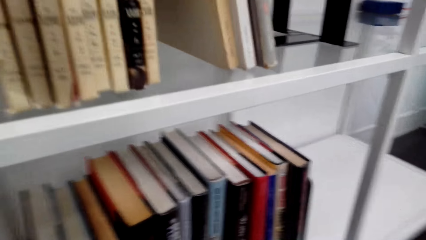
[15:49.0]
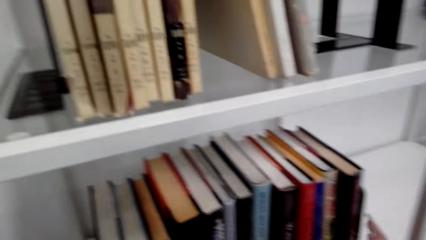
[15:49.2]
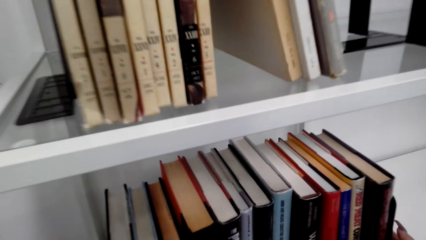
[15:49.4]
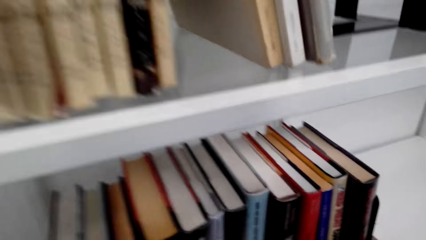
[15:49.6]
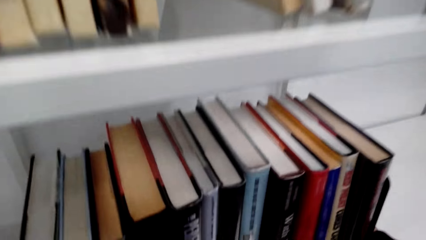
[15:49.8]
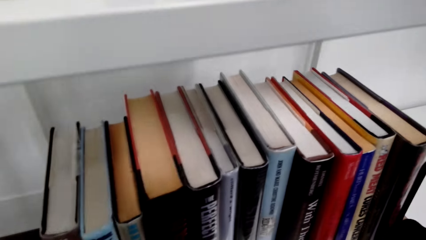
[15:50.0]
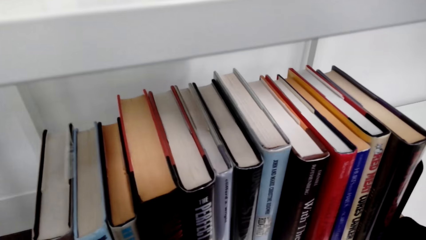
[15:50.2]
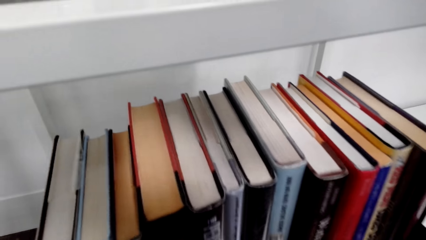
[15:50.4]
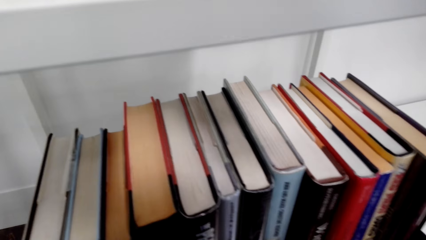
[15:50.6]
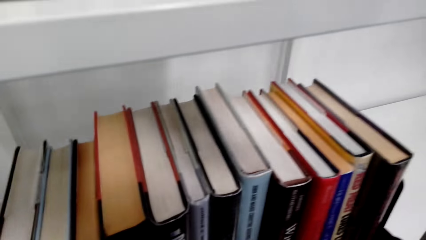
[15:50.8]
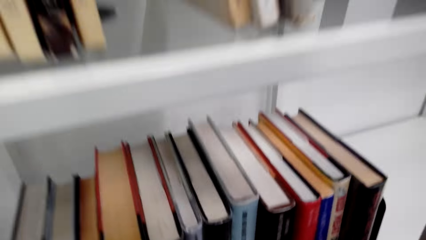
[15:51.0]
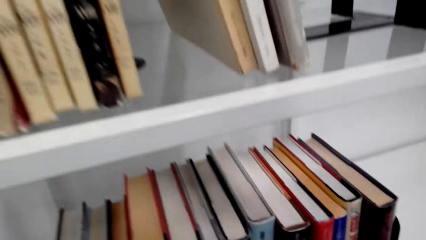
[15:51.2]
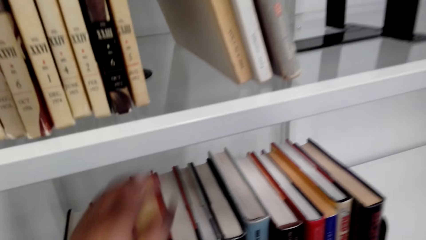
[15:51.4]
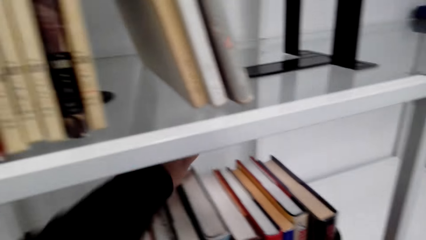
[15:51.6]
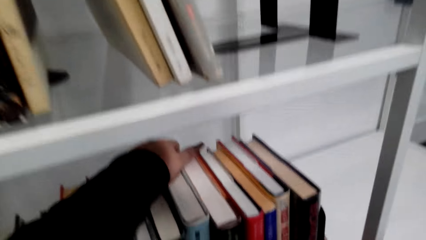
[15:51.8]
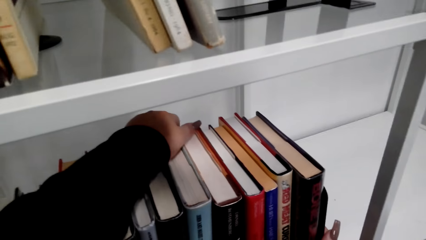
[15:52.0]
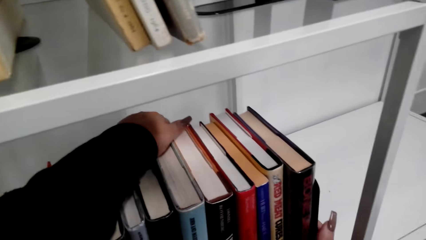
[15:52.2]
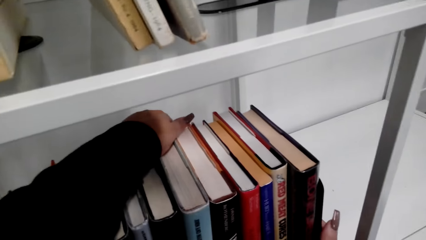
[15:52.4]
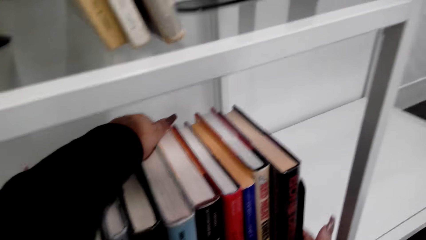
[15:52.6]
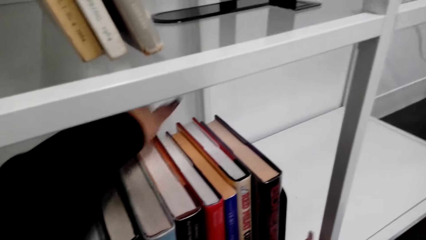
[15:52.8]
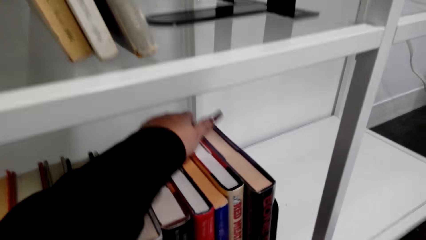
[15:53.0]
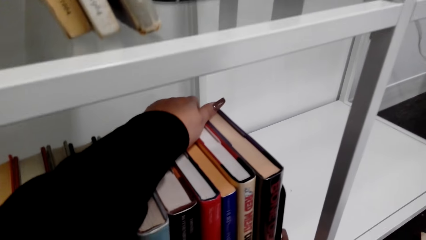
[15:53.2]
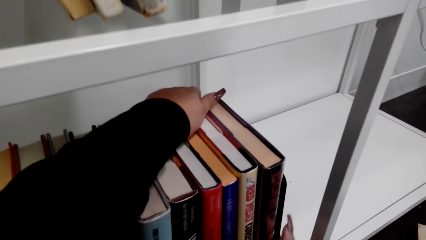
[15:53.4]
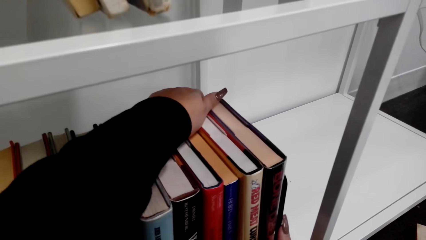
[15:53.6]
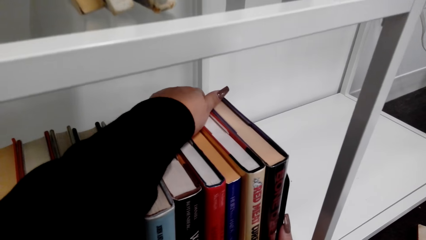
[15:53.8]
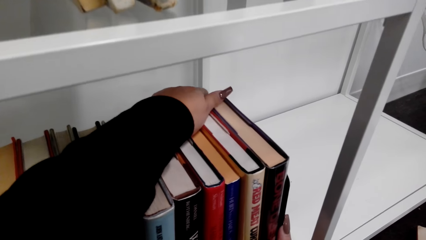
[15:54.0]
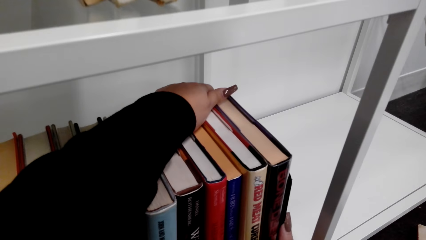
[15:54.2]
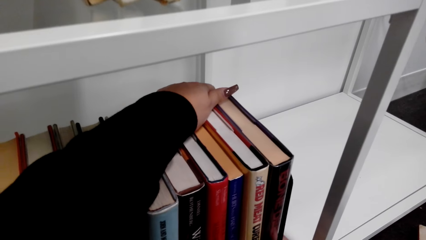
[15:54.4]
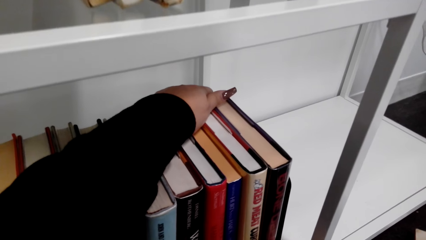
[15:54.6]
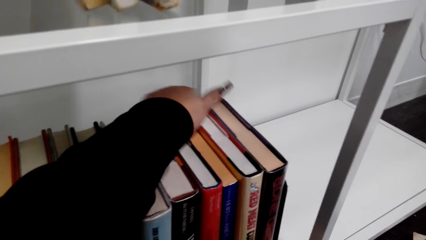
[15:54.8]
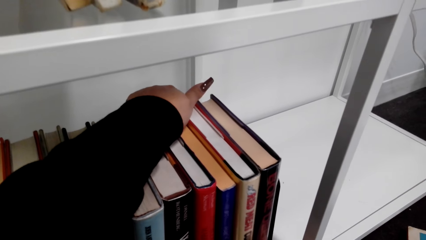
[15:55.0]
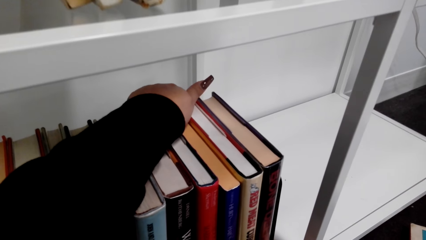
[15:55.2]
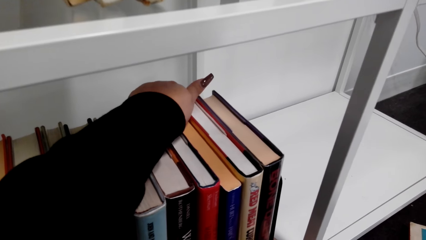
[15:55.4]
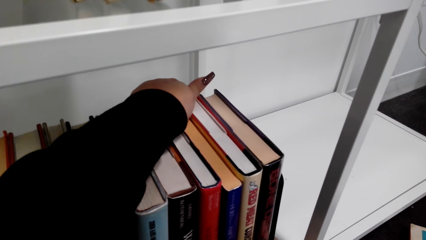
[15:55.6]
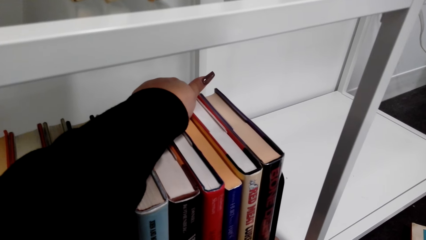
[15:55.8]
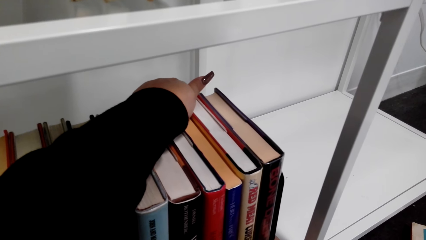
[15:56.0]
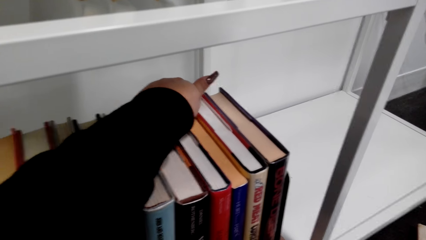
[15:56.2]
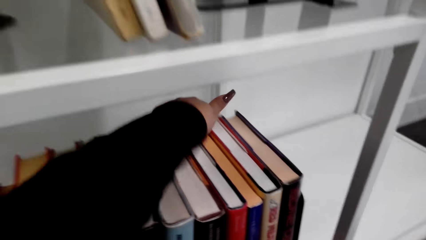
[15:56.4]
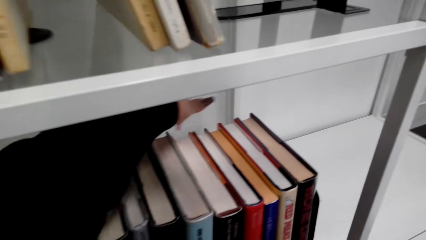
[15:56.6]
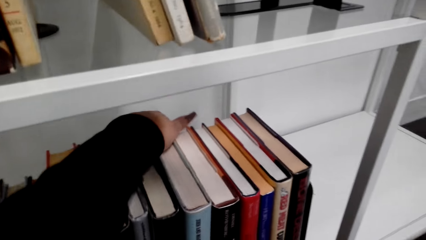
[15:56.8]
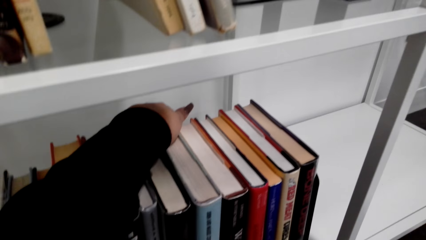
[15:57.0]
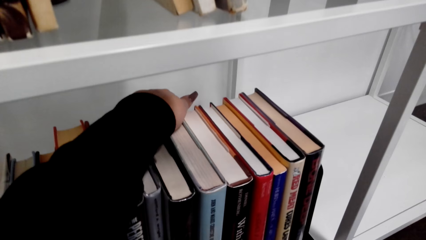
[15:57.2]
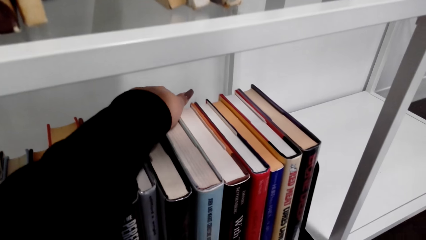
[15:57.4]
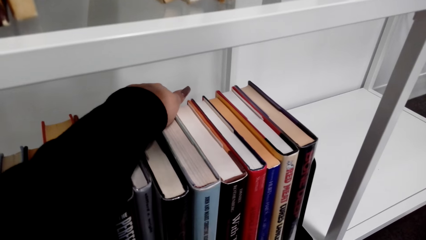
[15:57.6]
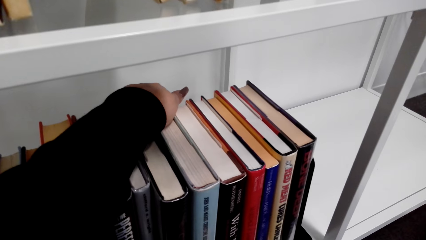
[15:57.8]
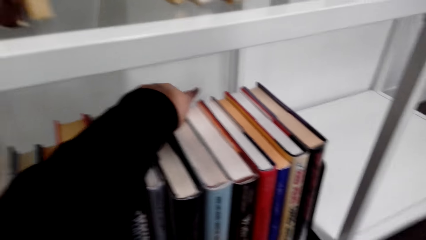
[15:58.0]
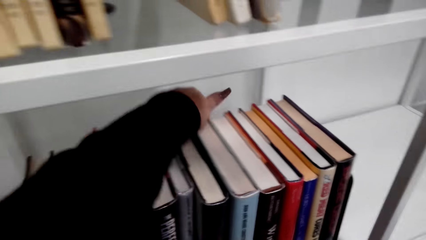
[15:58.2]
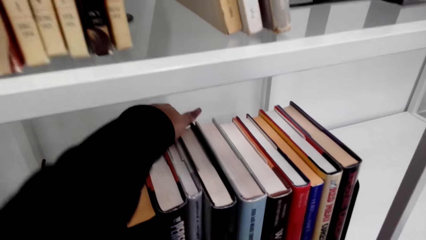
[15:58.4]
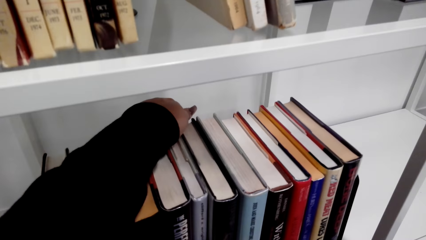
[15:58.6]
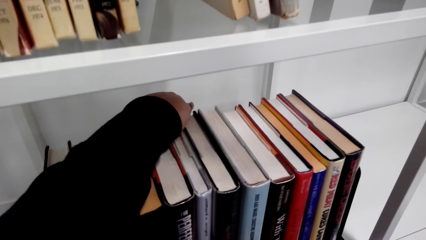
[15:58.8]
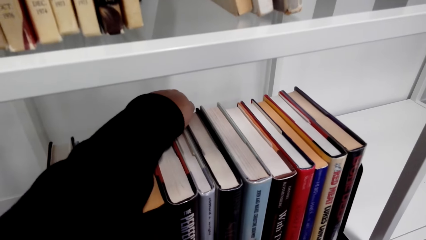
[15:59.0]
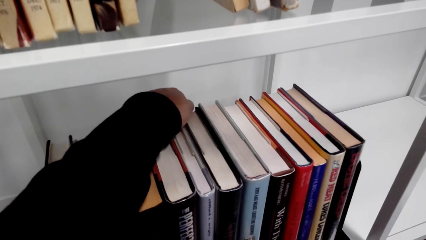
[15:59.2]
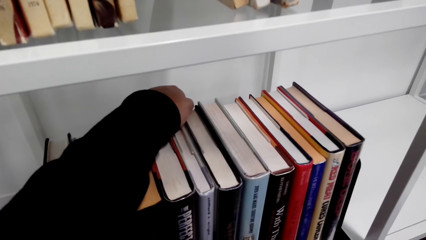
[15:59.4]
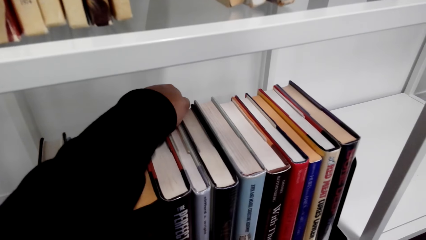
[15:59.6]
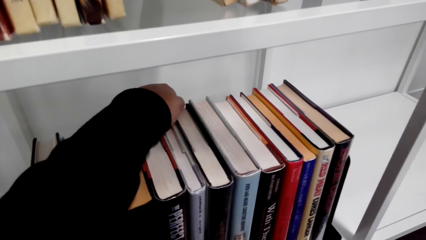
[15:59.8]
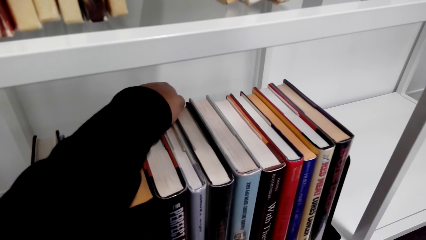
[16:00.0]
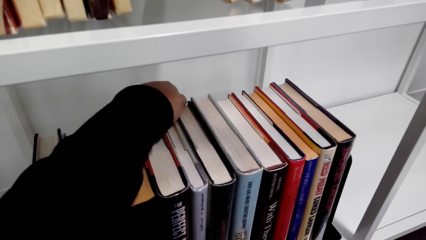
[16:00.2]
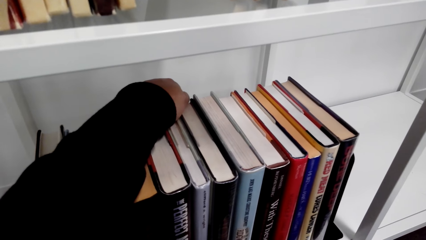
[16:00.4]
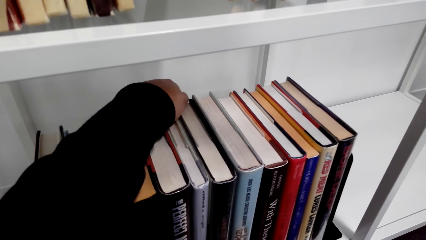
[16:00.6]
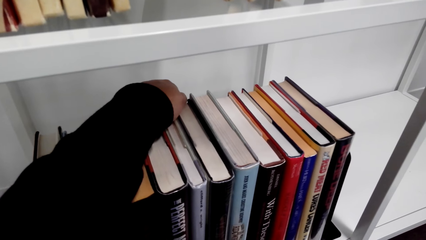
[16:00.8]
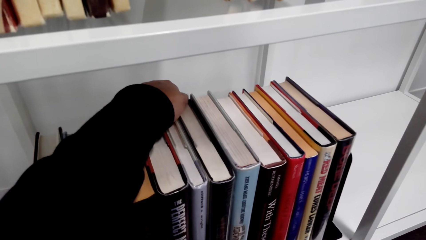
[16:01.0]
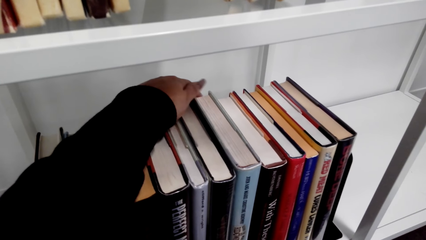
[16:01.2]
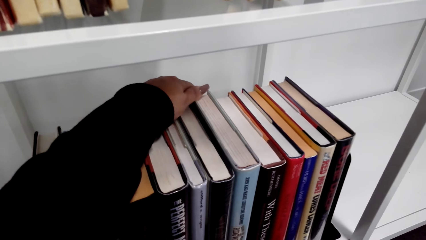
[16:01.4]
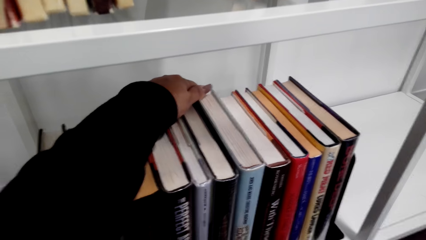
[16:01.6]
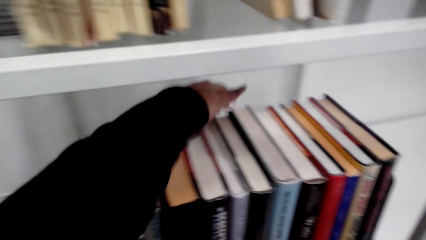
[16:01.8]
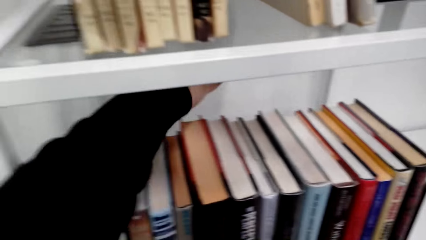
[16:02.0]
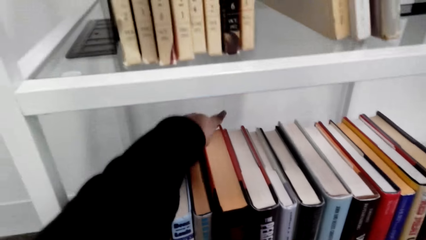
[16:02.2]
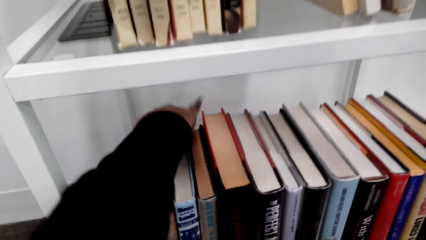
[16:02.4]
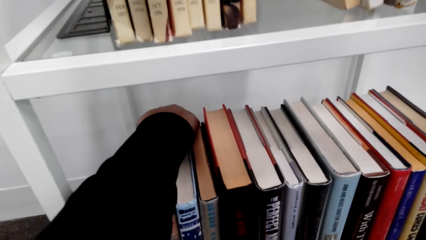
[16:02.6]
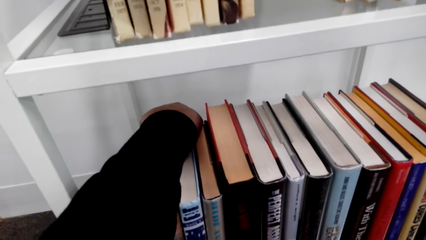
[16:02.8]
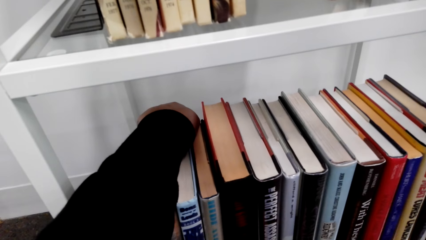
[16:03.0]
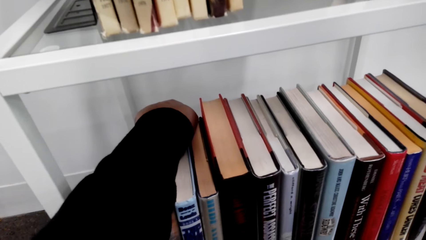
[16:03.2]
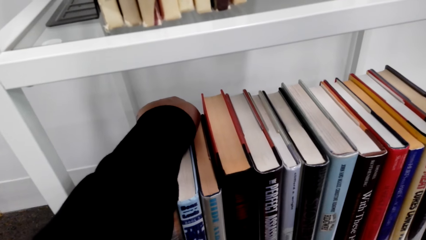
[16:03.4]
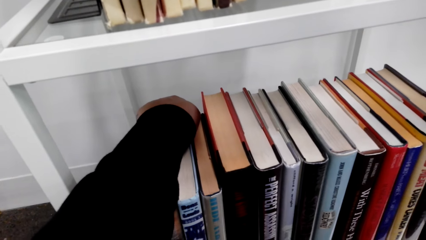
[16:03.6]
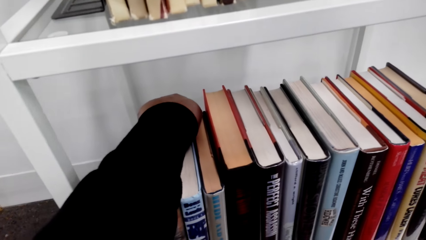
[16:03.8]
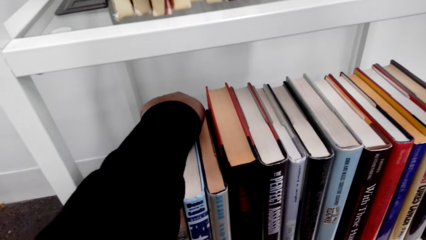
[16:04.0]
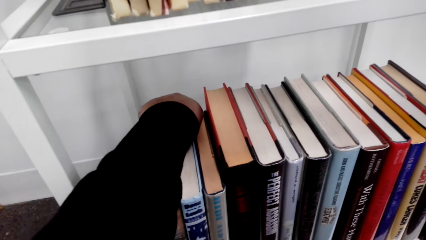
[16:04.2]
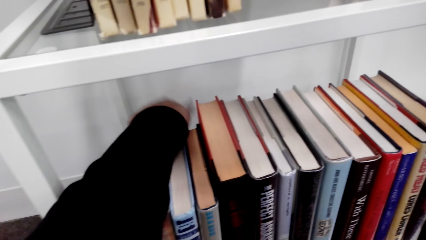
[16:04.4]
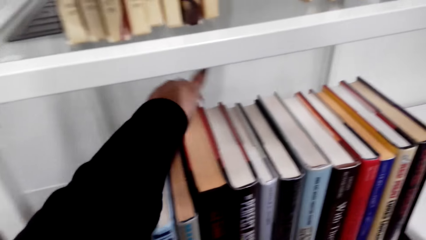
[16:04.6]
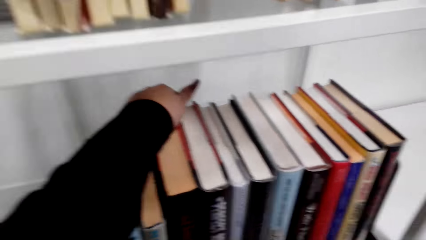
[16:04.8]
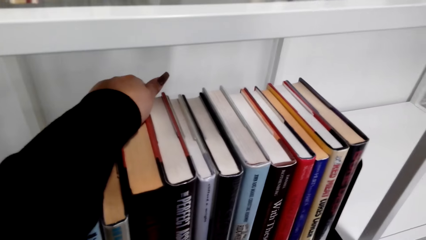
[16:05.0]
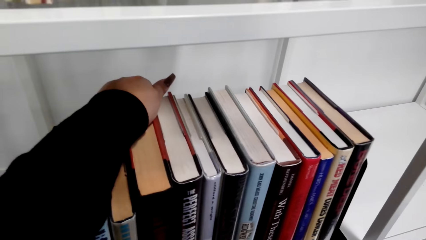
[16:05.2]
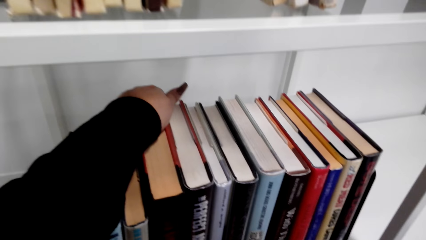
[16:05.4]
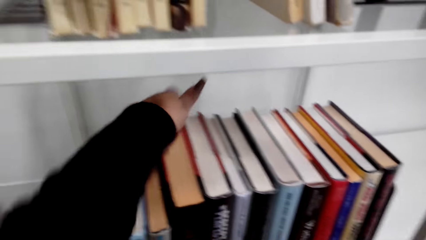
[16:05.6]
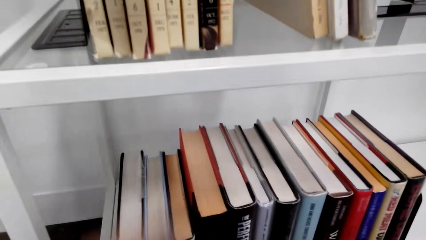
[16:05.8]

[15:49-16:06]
The camera wearer arranges the books on the shelf.
